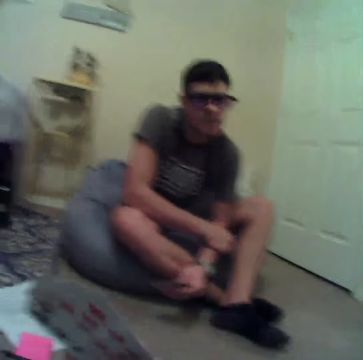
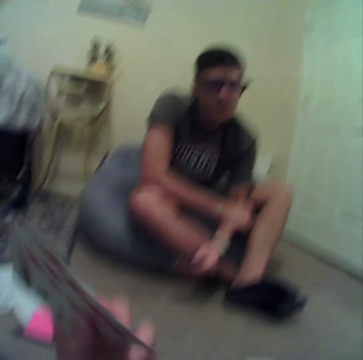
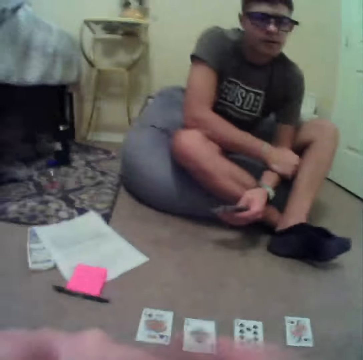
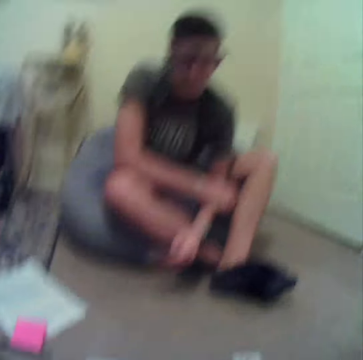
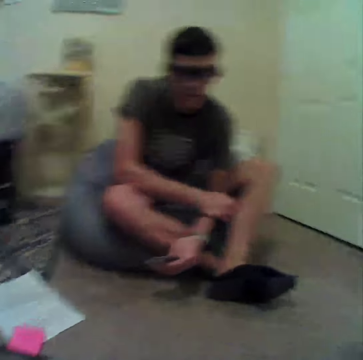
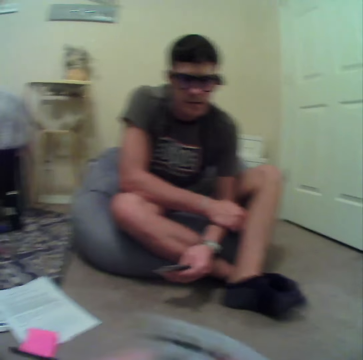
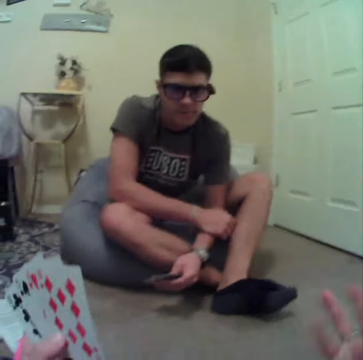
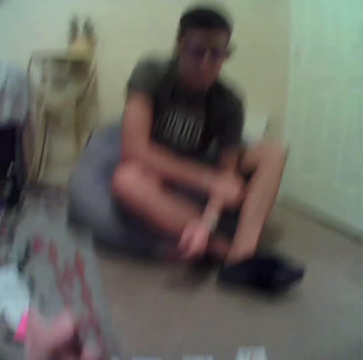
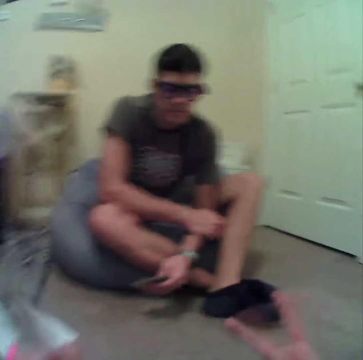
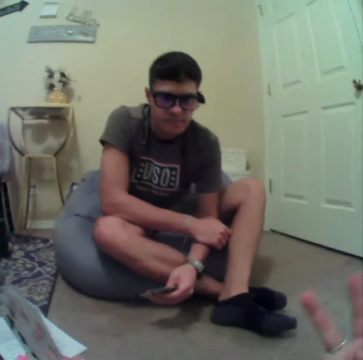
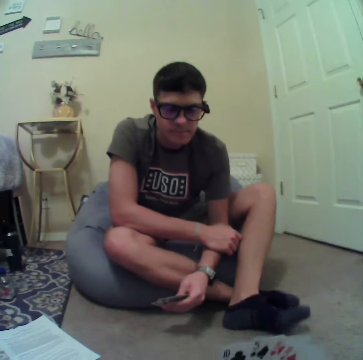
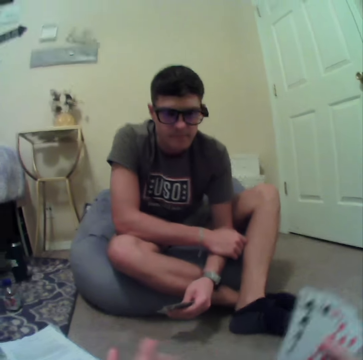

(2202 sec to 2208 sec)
The camera wearer talks to a man.

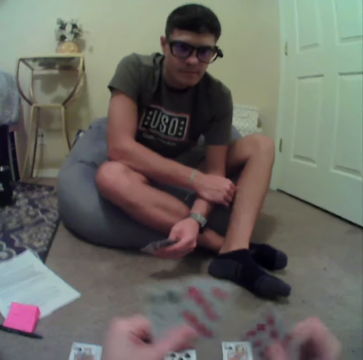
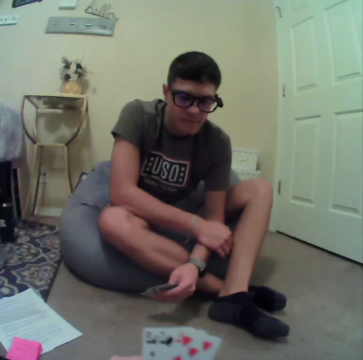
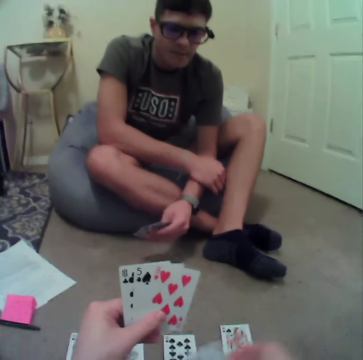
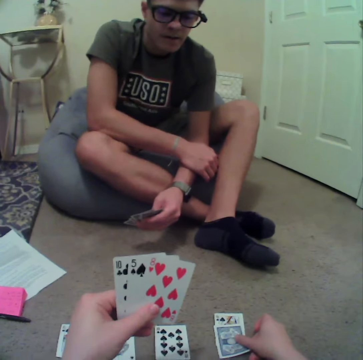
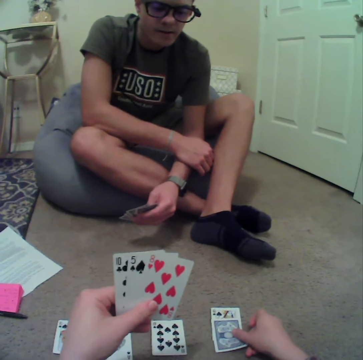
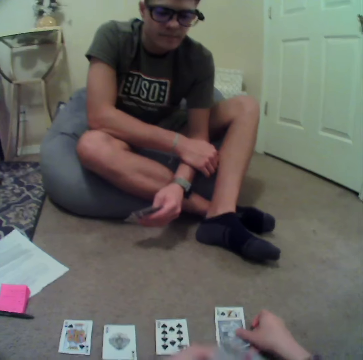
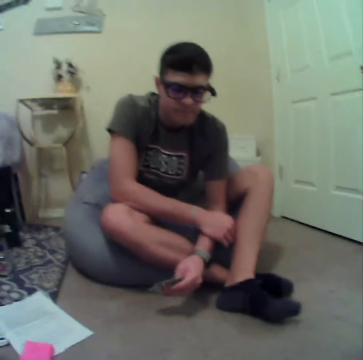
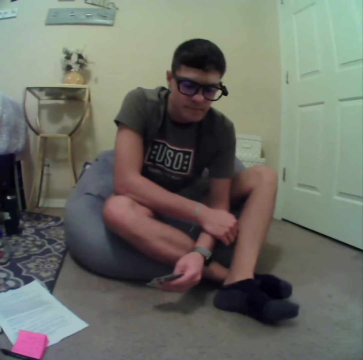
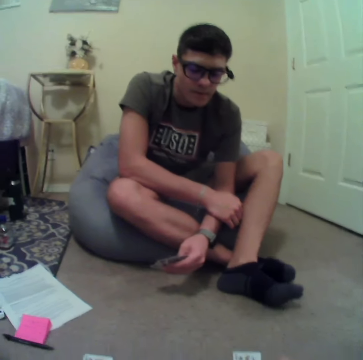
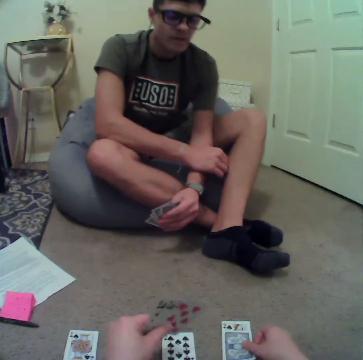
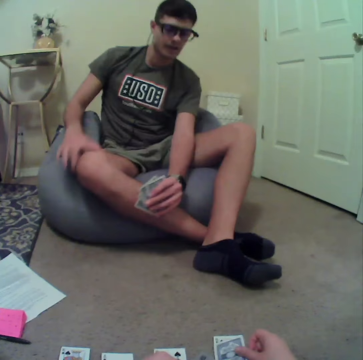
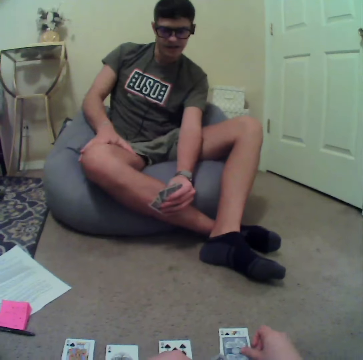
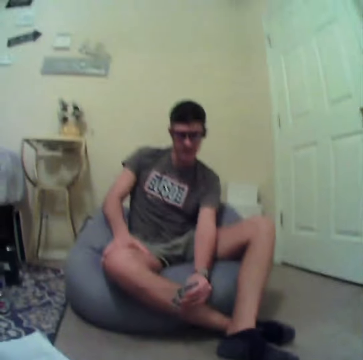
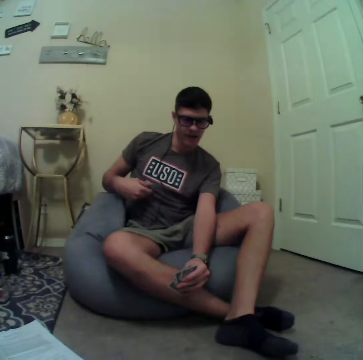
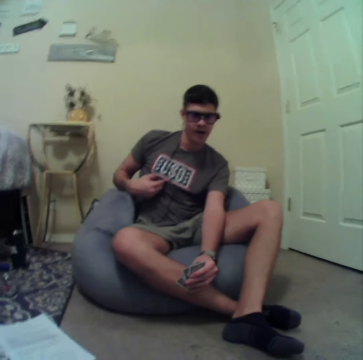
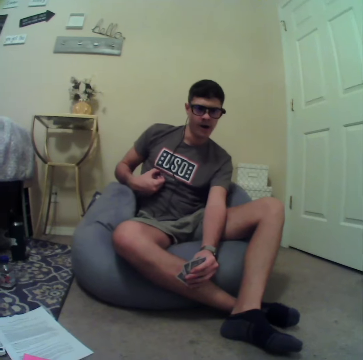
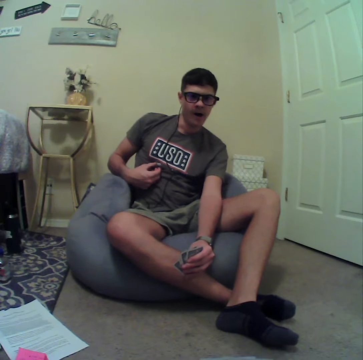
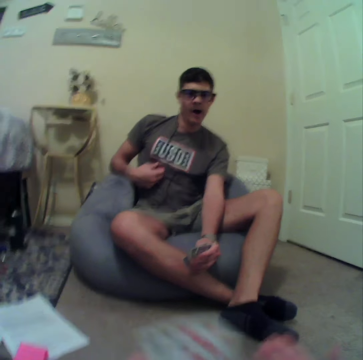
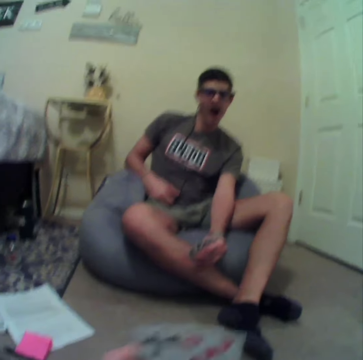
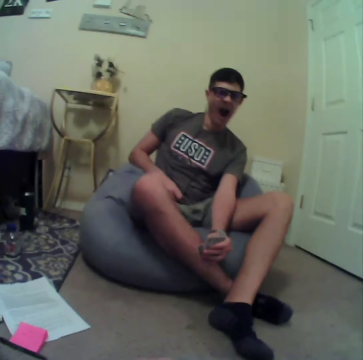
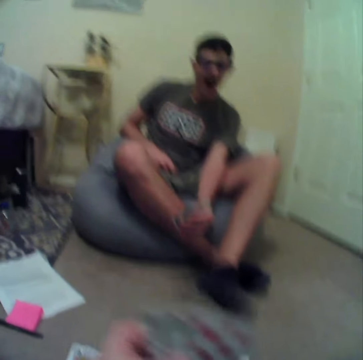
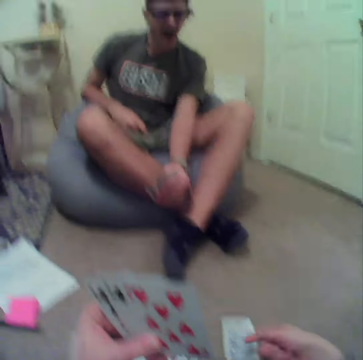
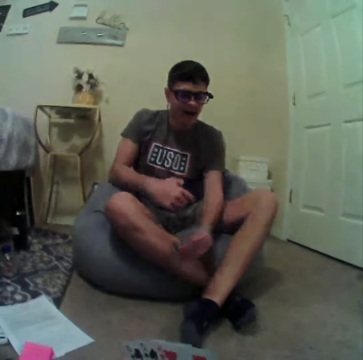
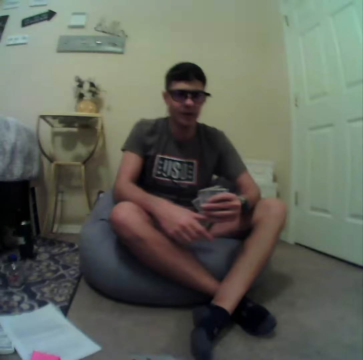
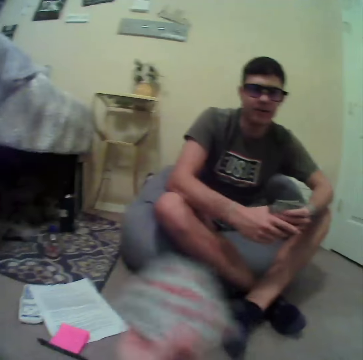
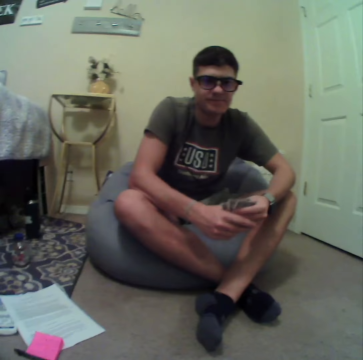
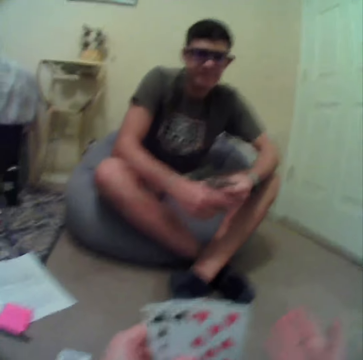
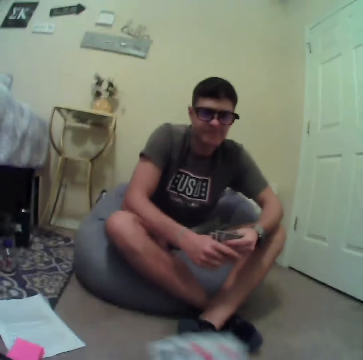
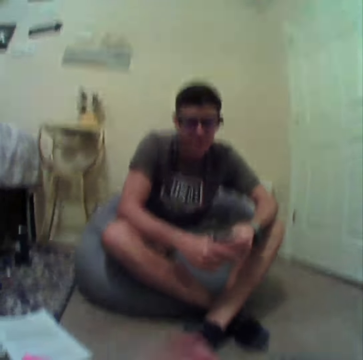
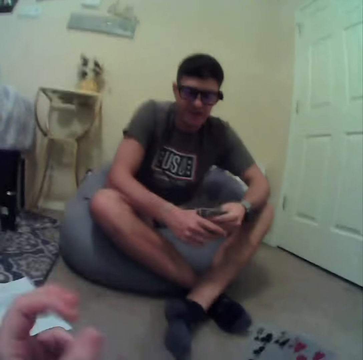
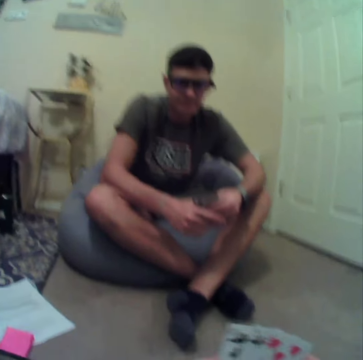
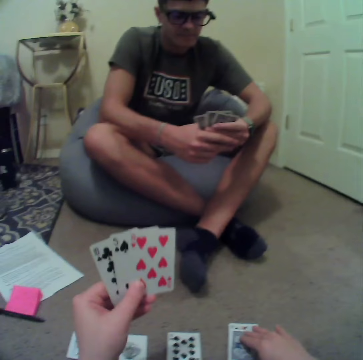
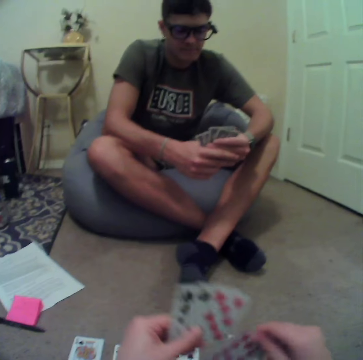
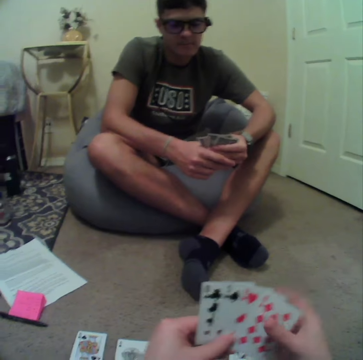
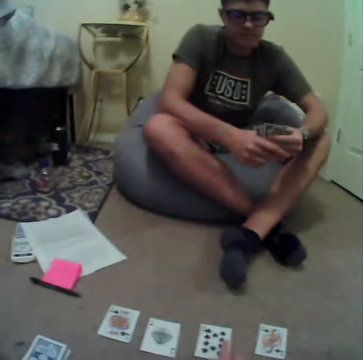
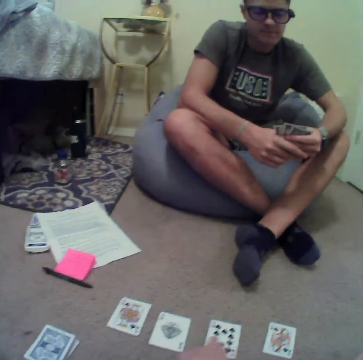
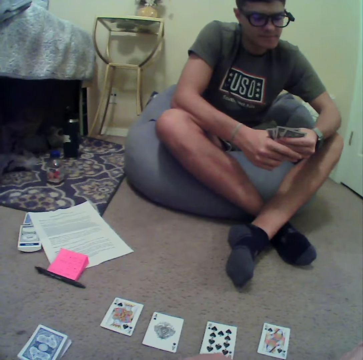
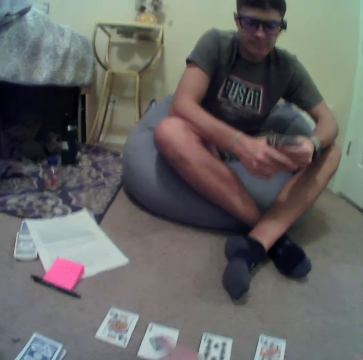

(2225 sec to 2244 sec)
The camera wearer puts the cards down. They align the cards. They talk to a man. They talk to the man.

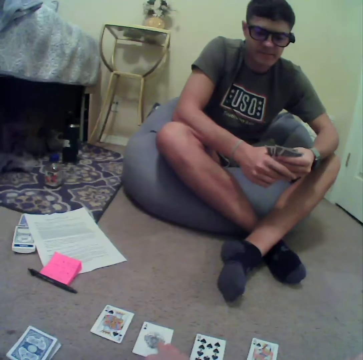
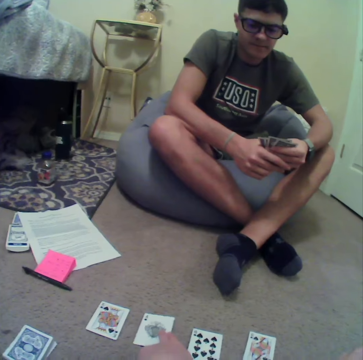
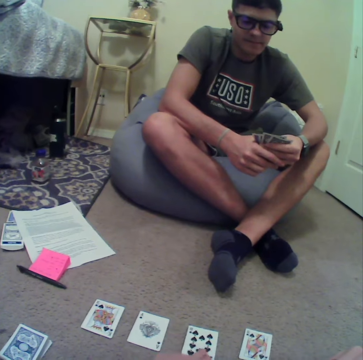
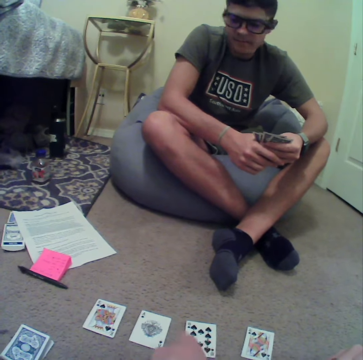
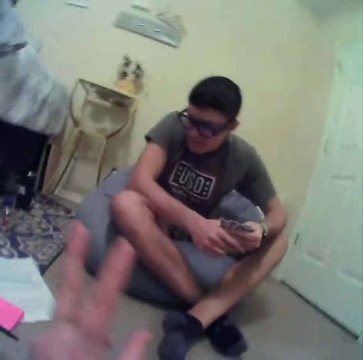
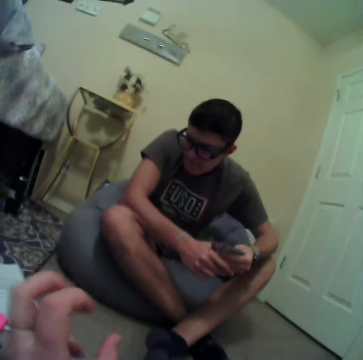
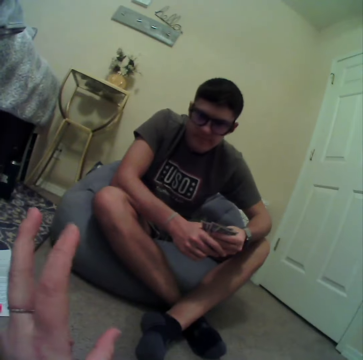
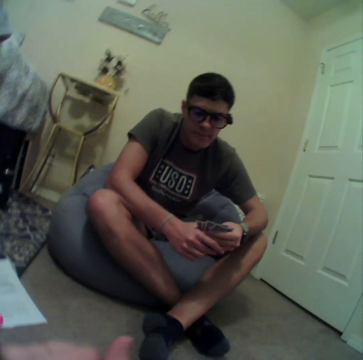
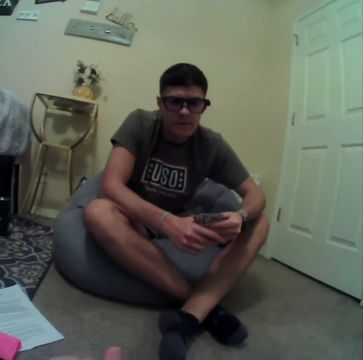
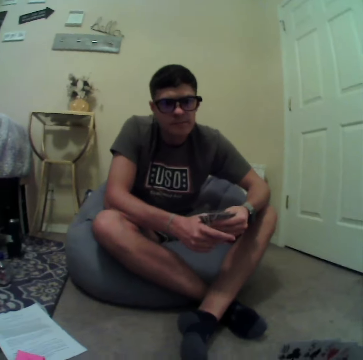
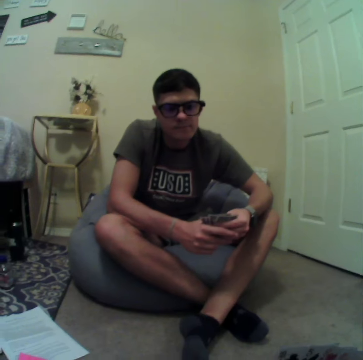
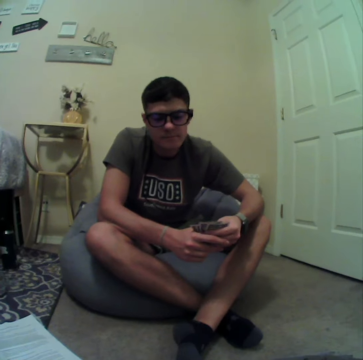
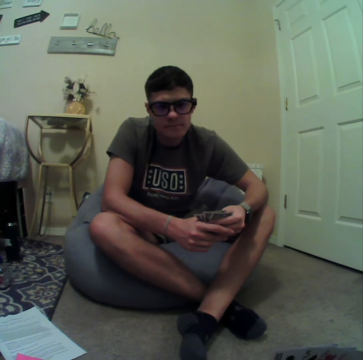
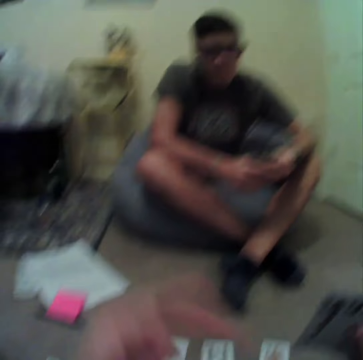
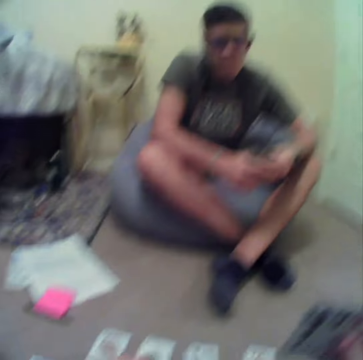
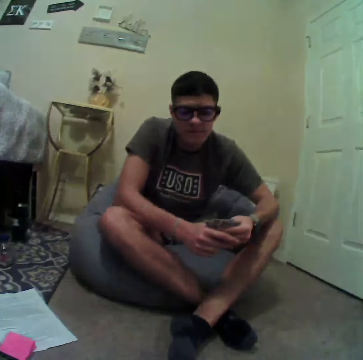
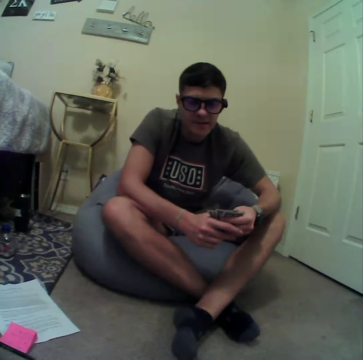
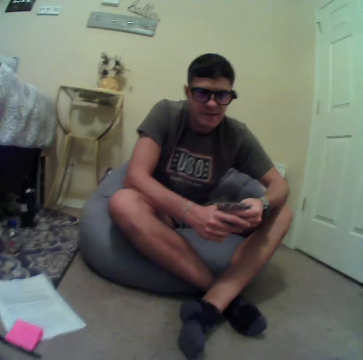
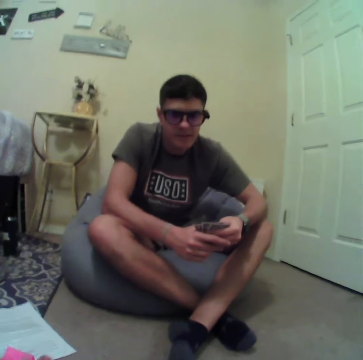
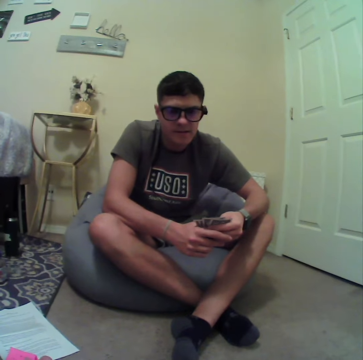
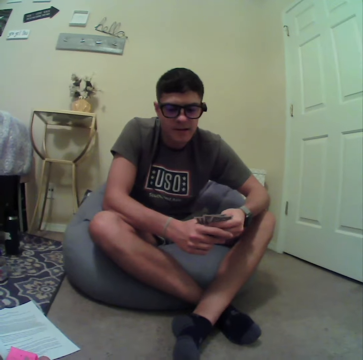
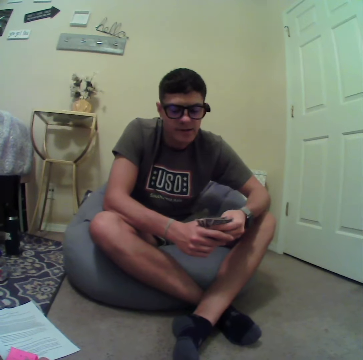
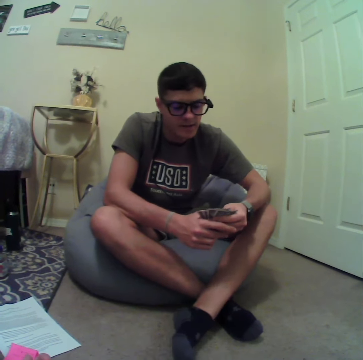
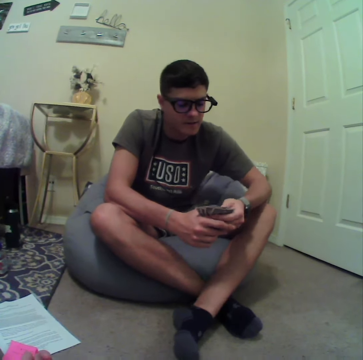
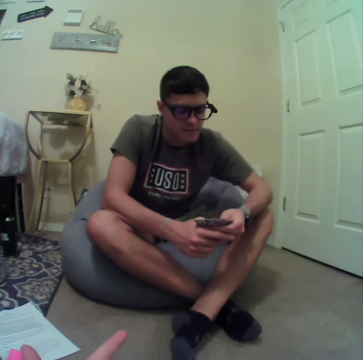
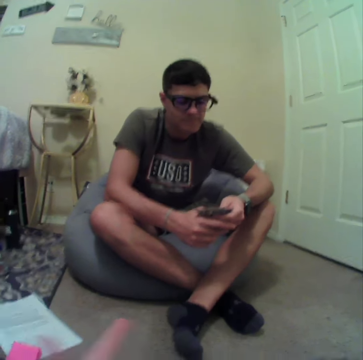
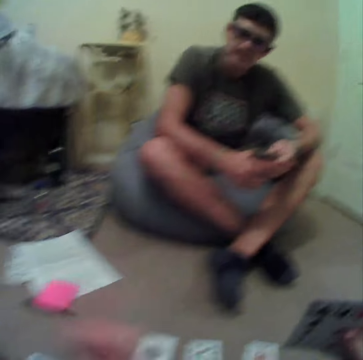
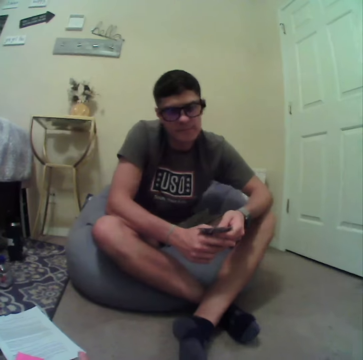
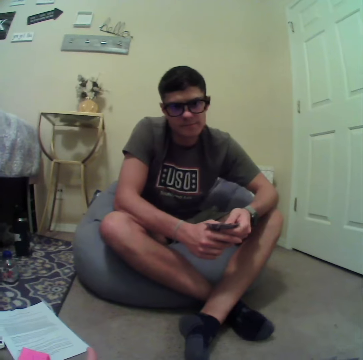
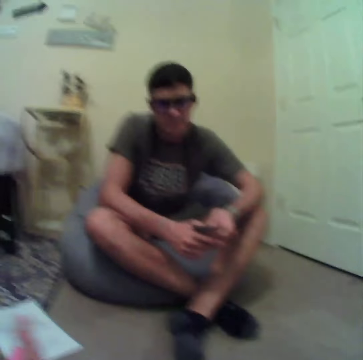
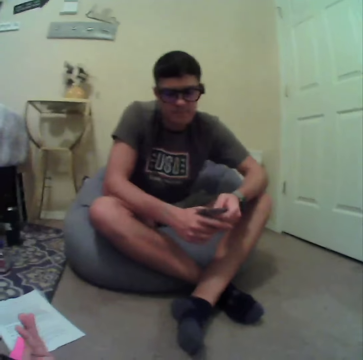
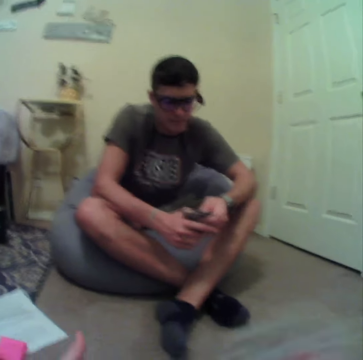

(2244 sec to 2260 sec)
The camera wearer aligns the cards on the floor. They talk to a man.
